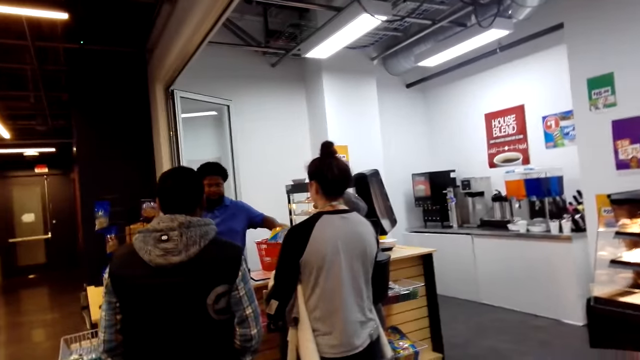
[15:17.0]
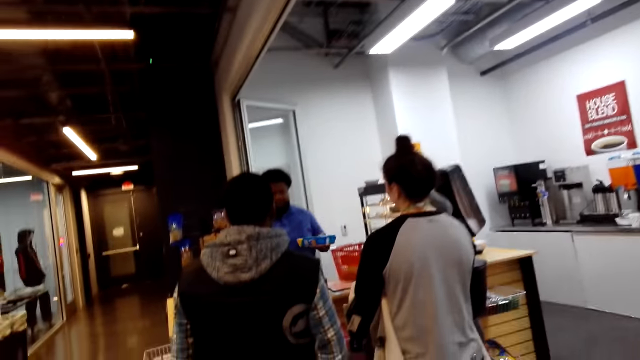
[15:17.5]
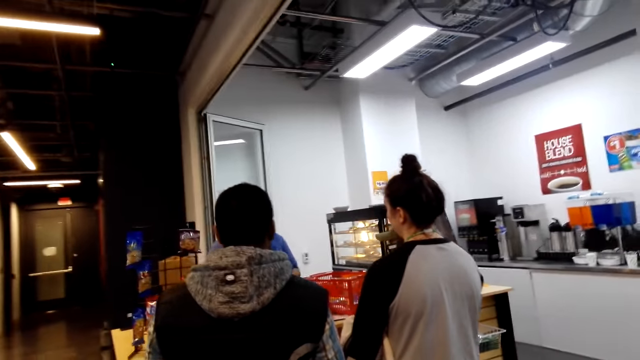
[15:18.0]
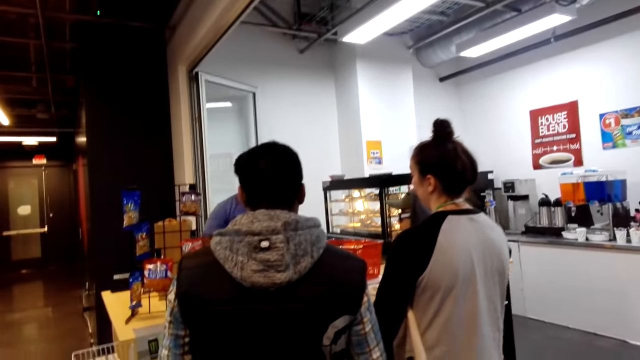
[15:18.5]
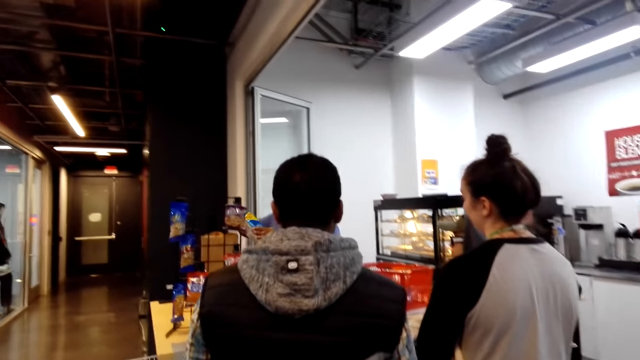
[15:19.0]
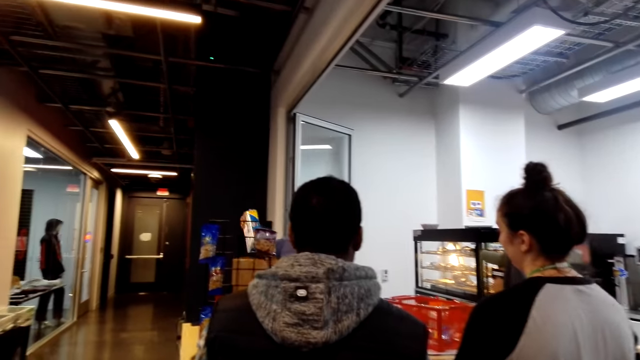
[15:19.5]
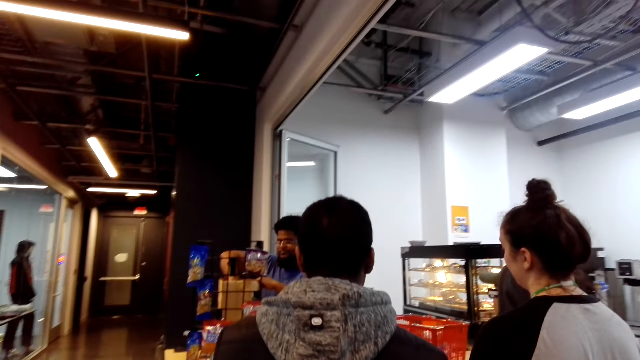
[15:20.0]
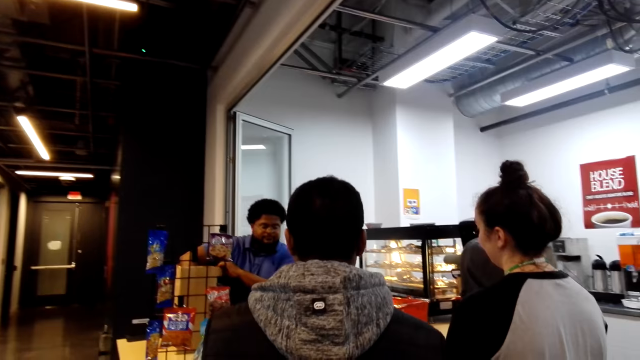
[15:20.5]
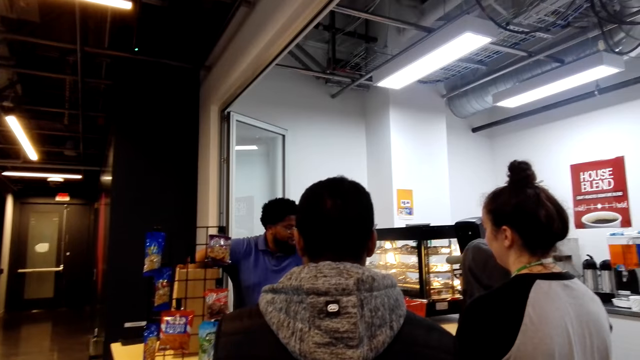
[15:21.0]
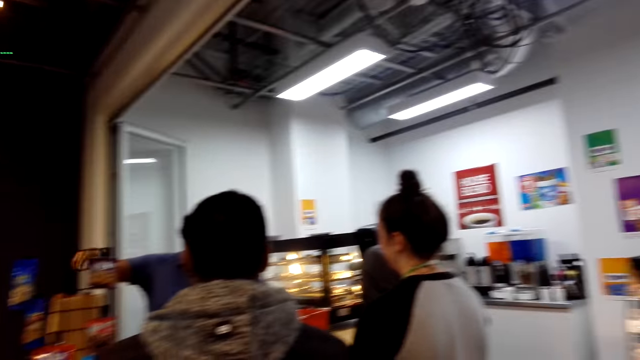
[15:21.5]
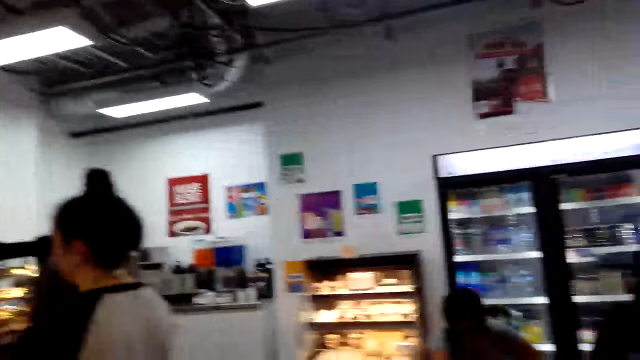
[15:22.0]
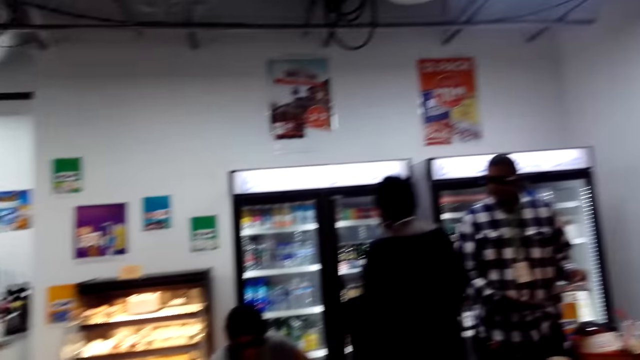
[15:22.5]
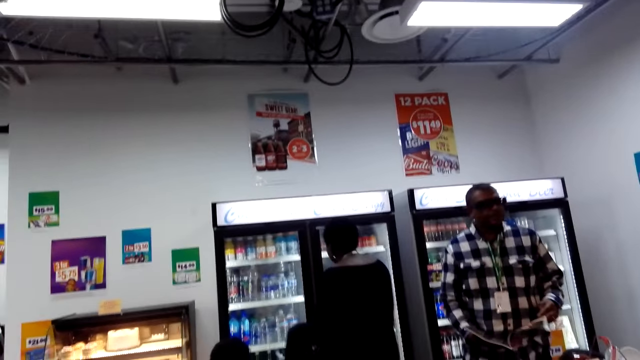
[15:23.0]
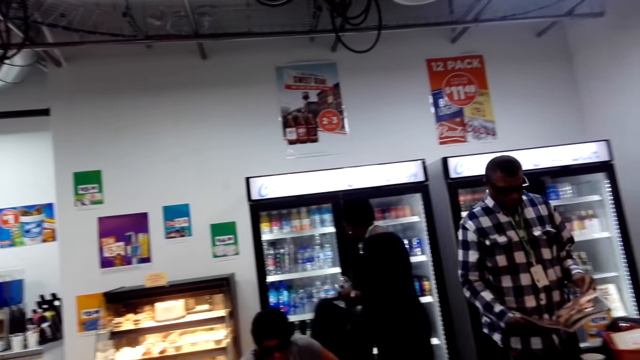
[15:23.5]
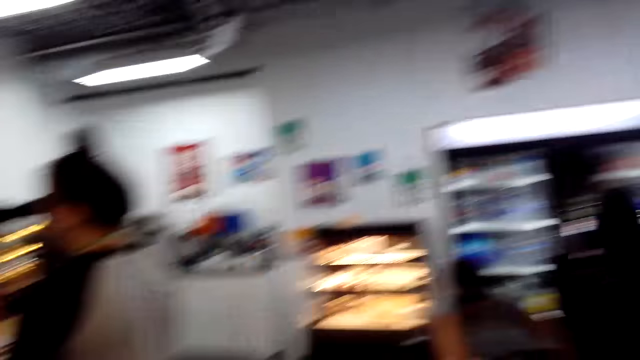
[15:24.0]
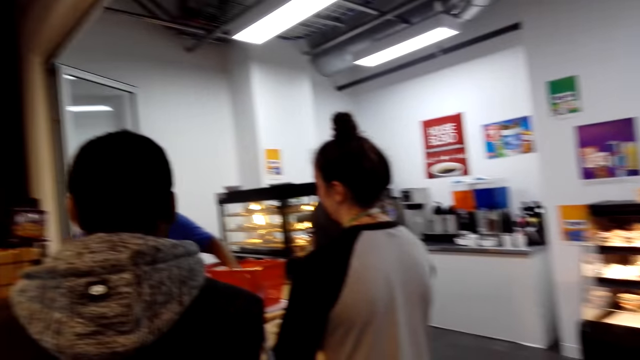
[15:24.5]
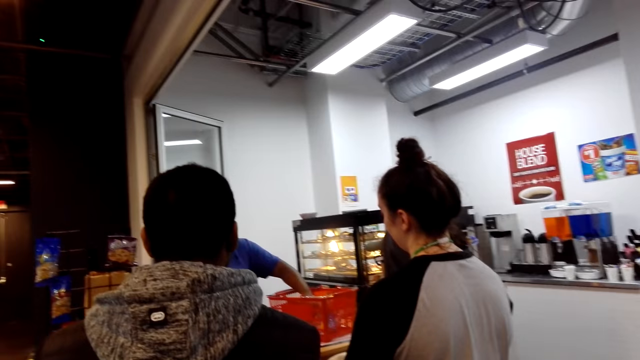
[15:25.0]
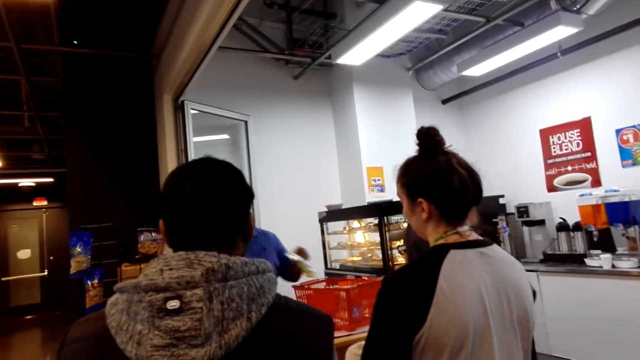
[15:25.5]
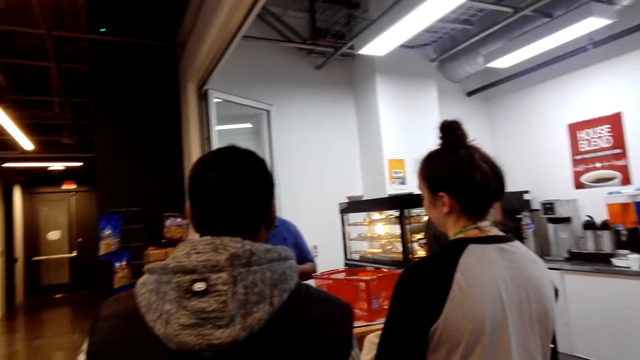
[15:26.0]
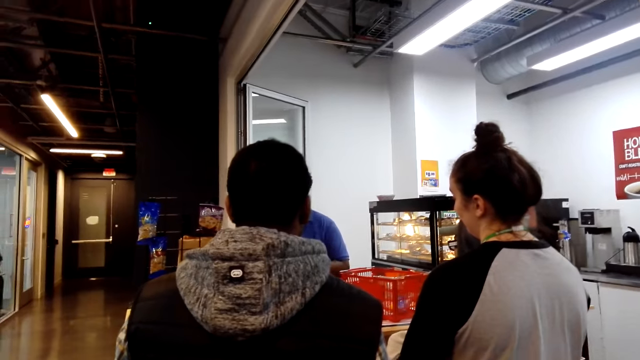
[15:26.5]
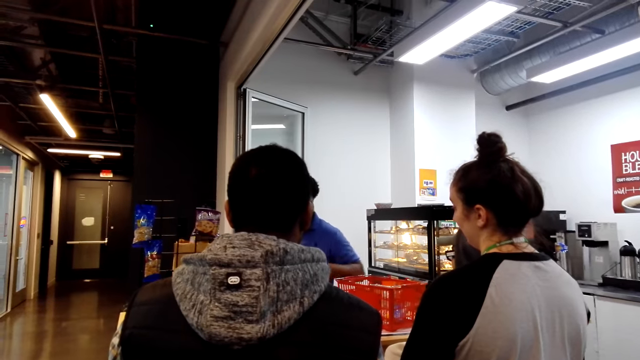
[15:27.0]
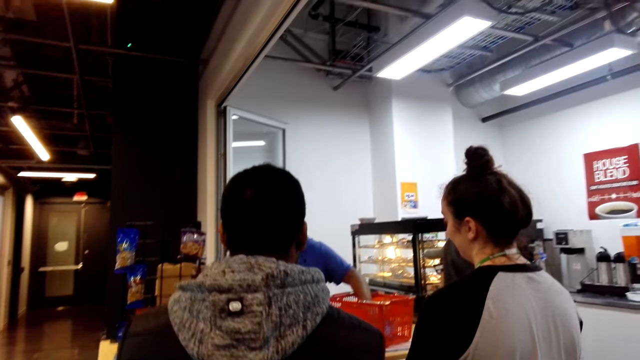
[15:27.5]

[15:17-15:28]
The camera wearer moves to the queue. They stand at the queue. They look around.

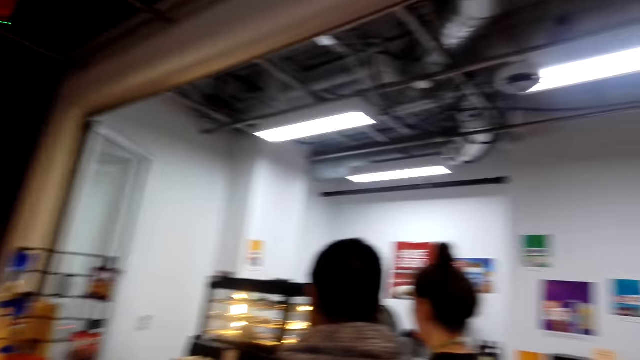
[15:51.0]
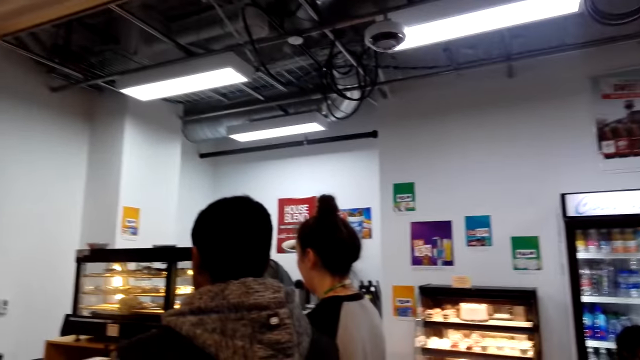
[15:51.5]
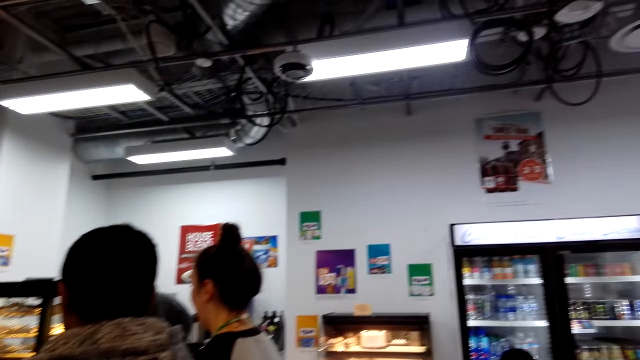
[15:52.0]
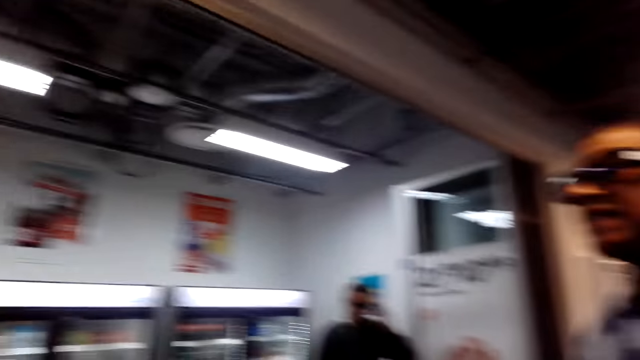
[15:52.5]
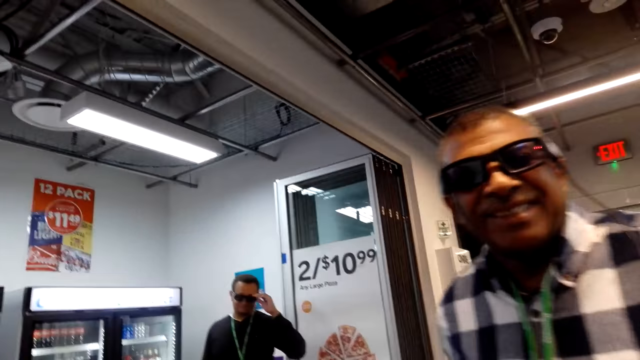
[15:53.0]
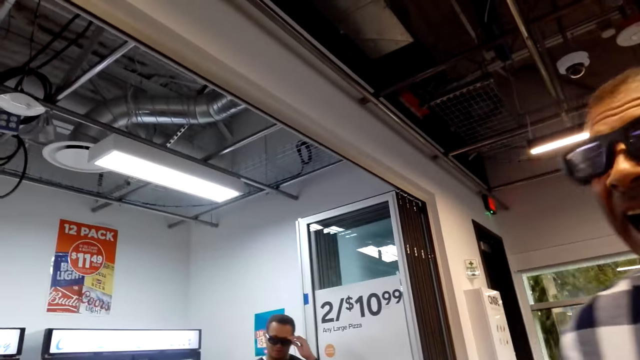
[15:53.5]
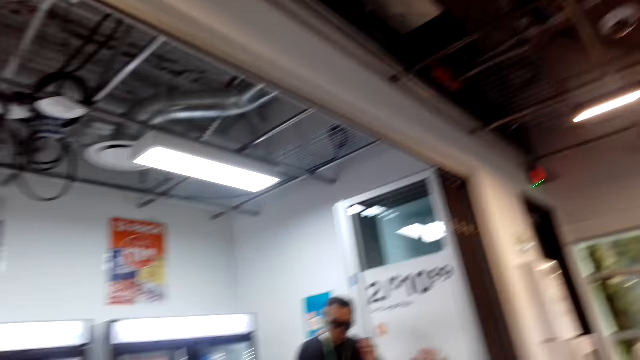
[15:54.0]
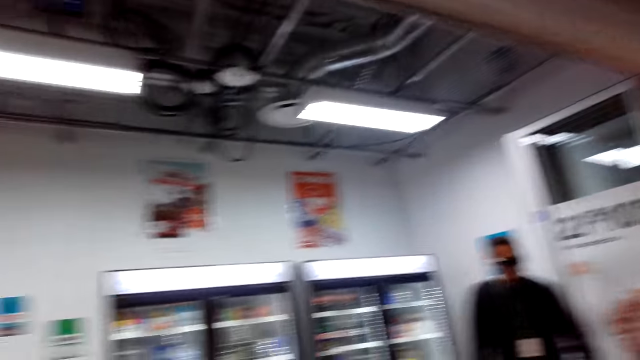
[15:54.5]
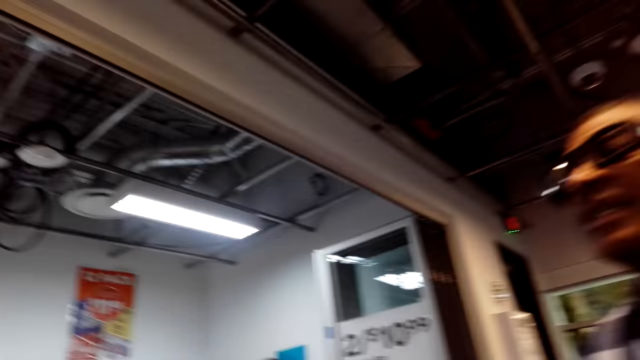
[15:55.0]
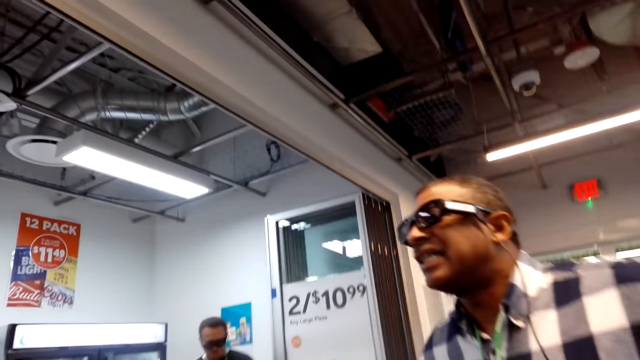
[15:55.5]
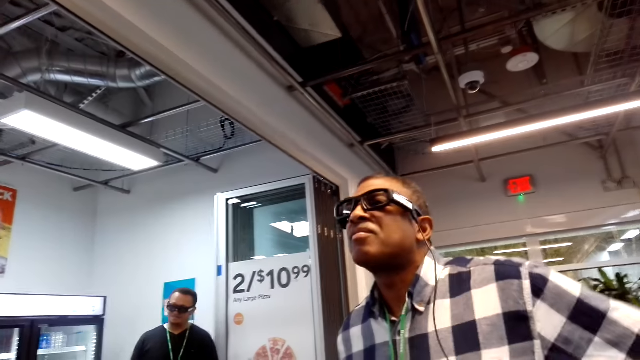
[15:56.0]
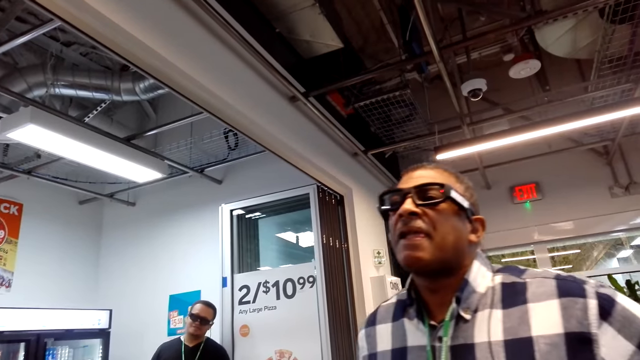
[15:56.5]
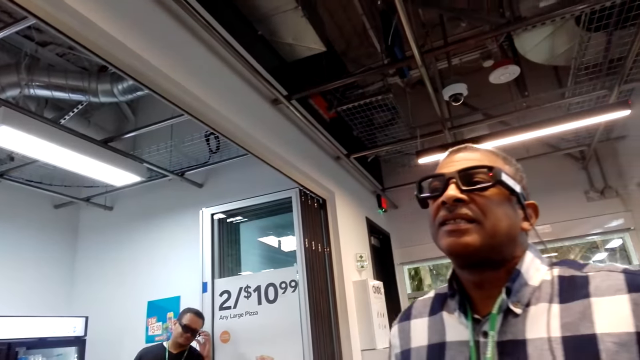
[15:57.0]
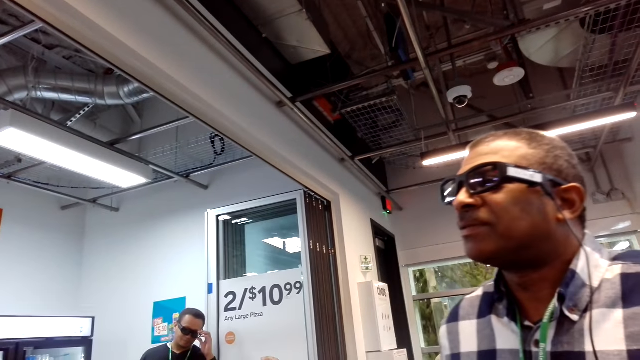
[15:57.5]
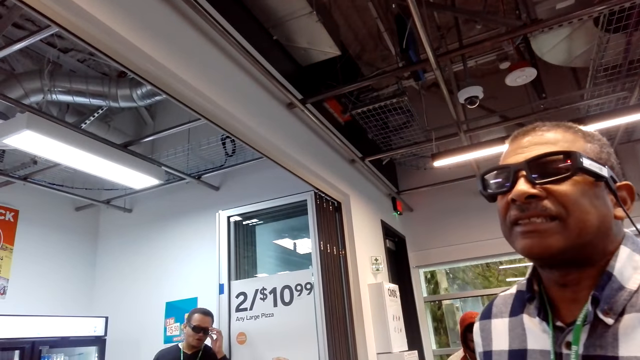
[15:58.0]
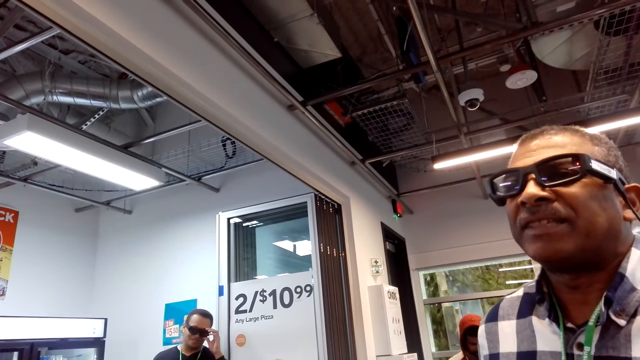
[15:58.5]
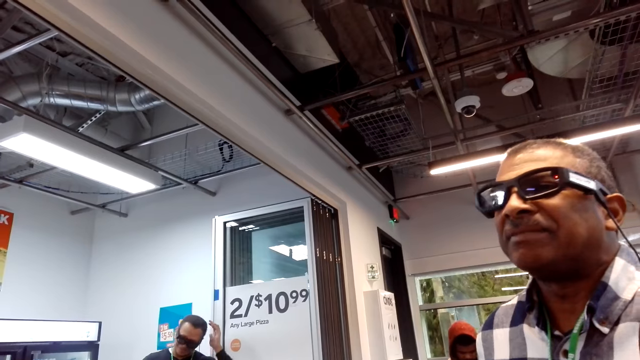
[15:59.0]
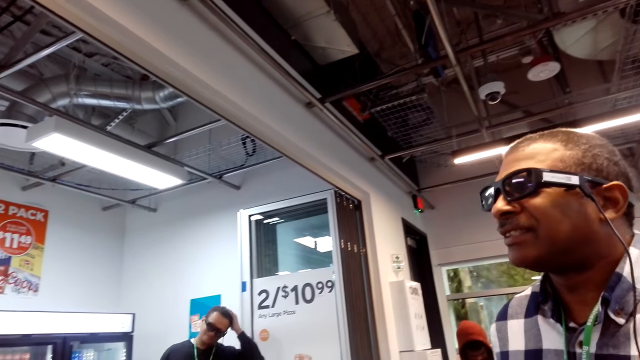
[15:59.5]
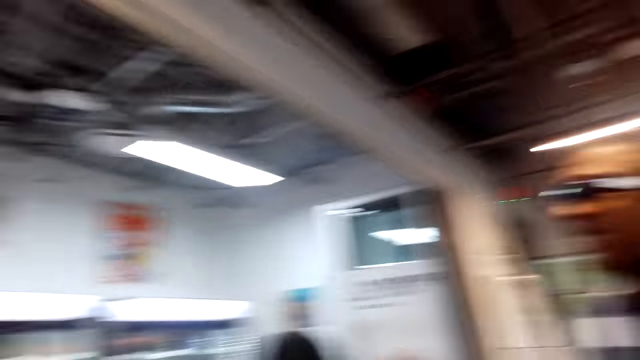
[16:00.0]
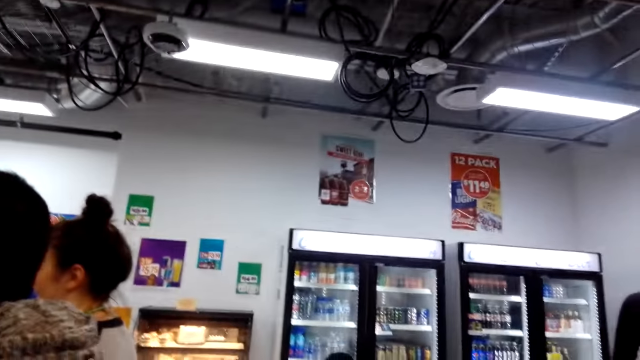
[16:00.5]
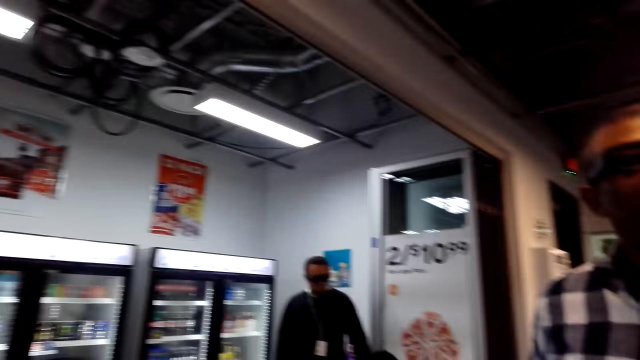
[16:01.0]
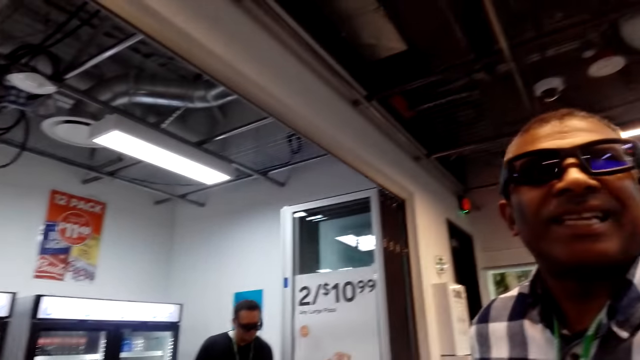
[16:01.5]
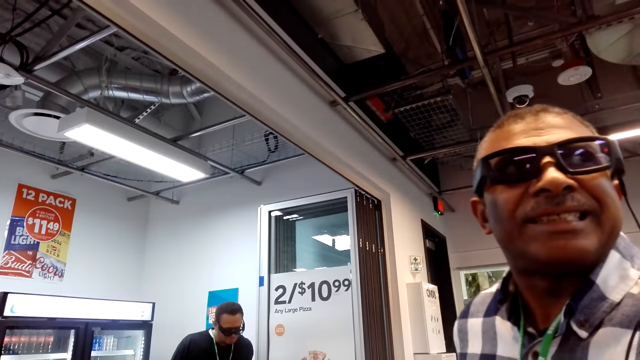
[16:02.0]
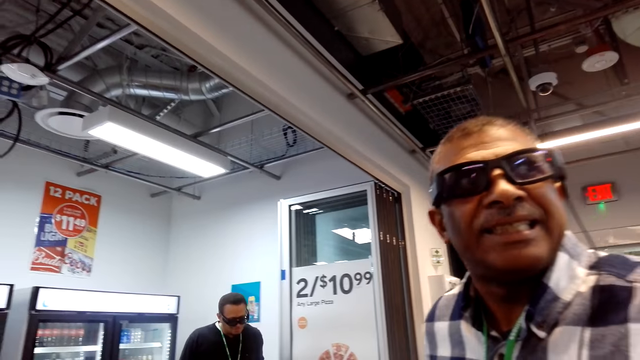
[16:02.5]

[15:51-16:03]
The camera wearer turns back to a man. The man talks to the camera wearer.
